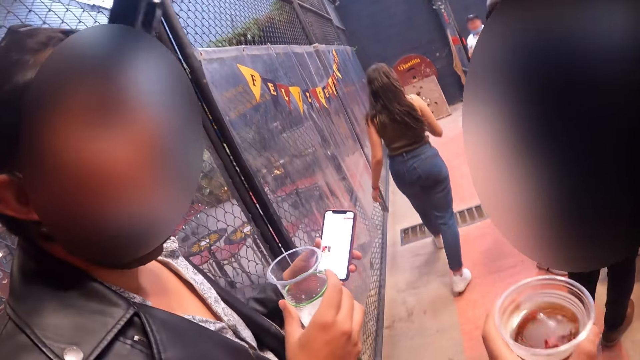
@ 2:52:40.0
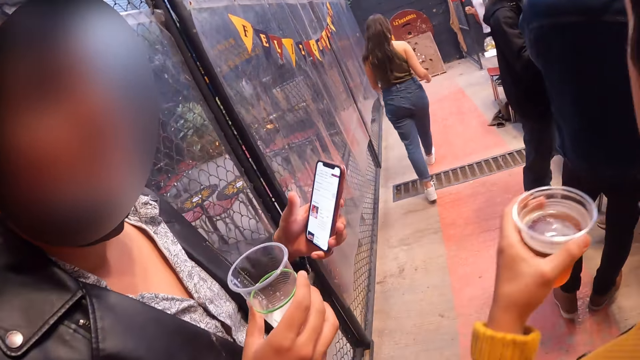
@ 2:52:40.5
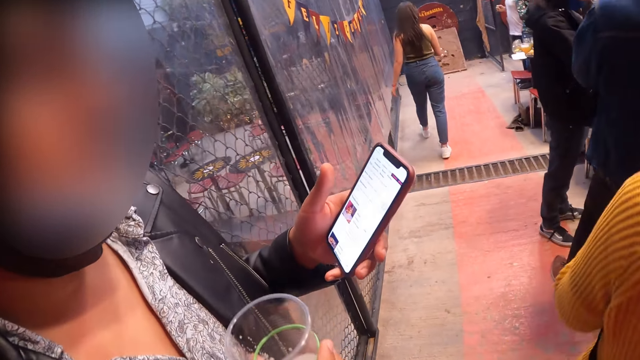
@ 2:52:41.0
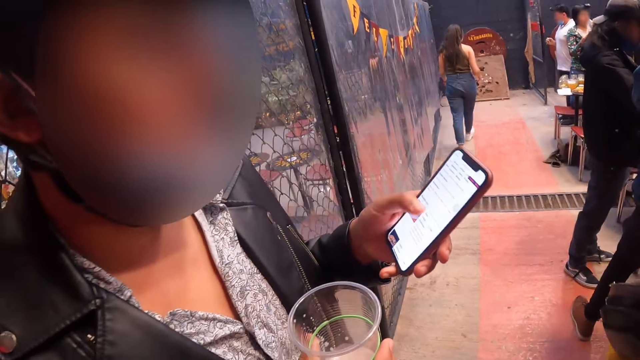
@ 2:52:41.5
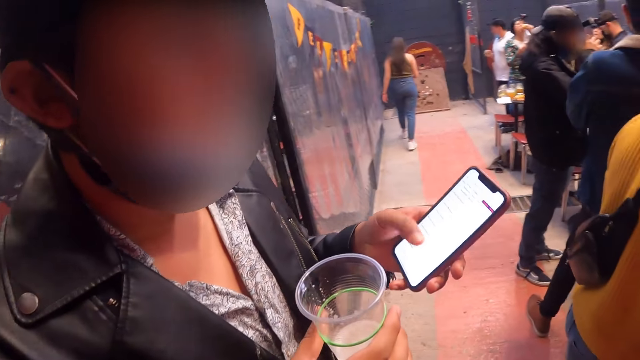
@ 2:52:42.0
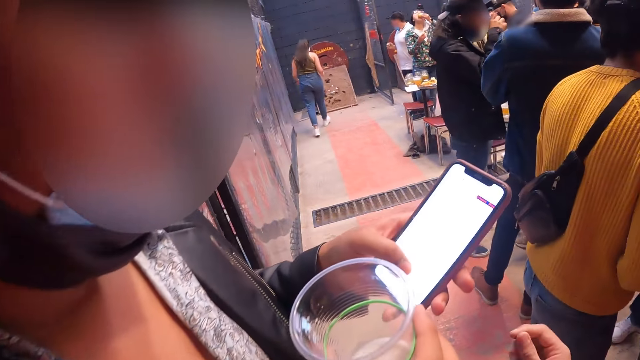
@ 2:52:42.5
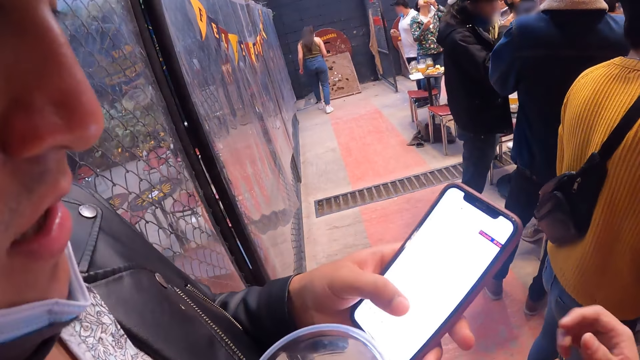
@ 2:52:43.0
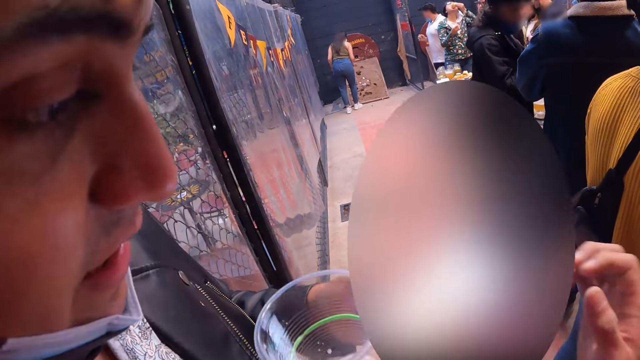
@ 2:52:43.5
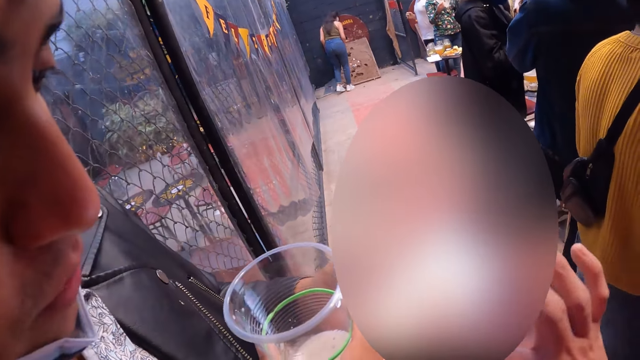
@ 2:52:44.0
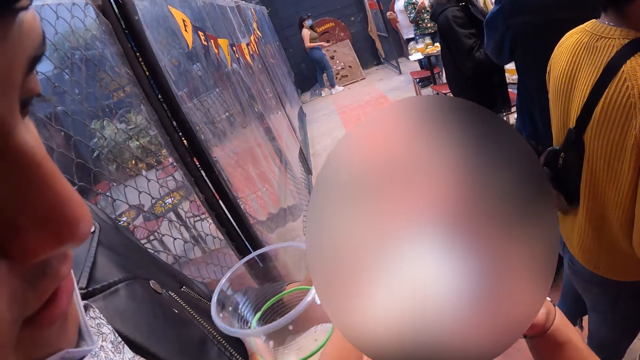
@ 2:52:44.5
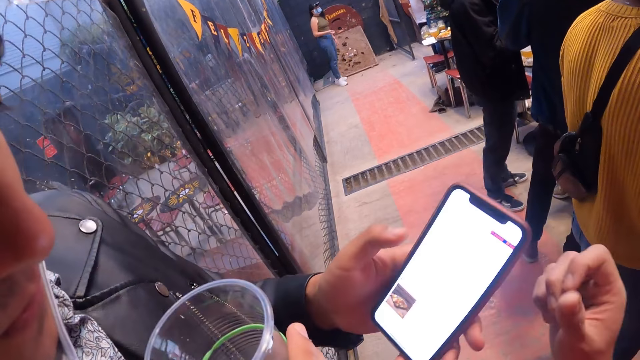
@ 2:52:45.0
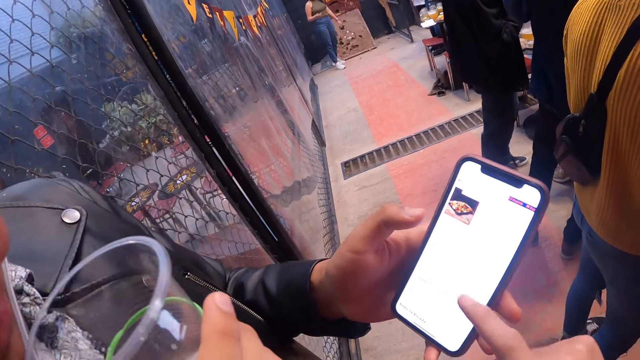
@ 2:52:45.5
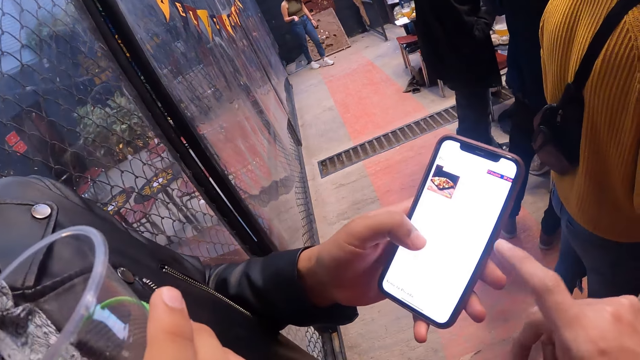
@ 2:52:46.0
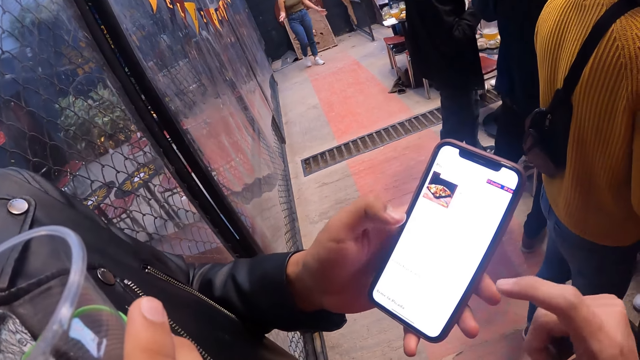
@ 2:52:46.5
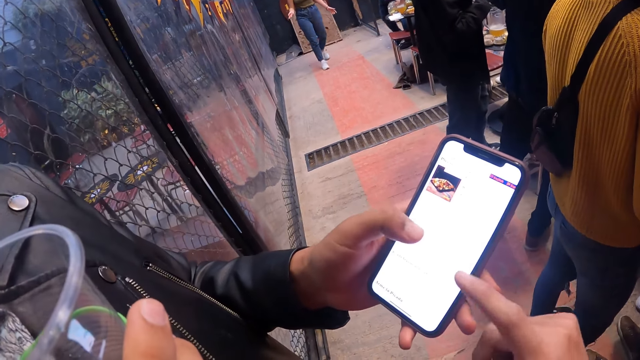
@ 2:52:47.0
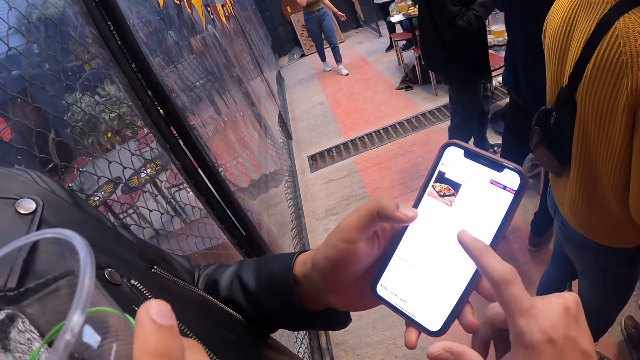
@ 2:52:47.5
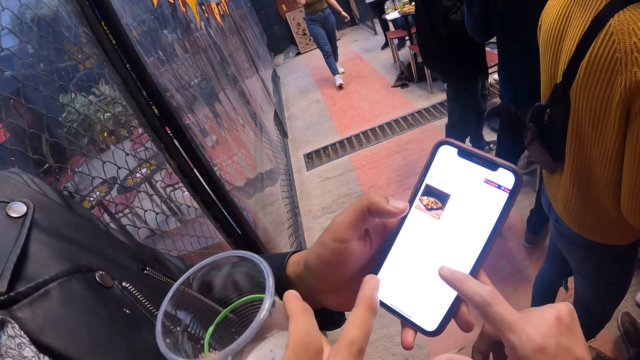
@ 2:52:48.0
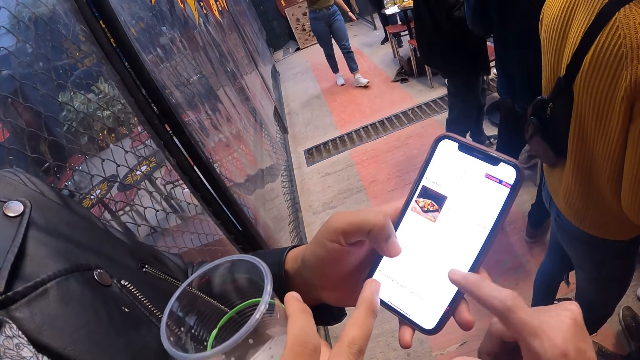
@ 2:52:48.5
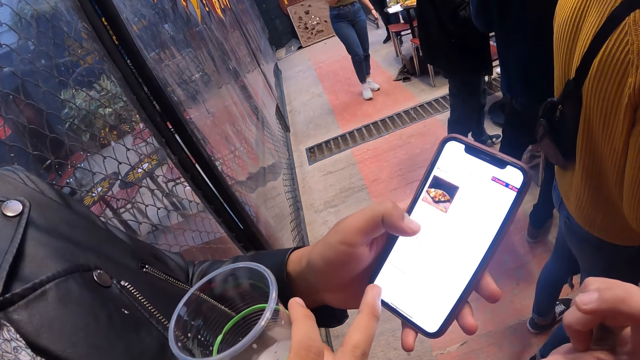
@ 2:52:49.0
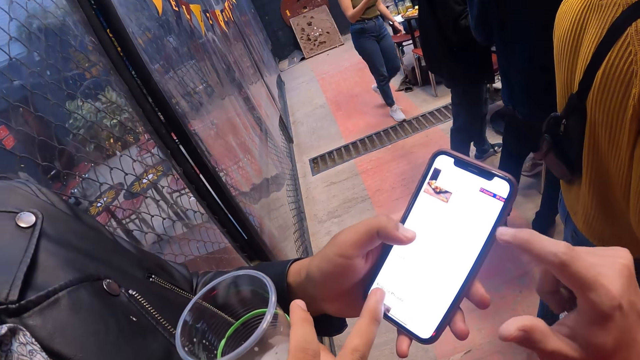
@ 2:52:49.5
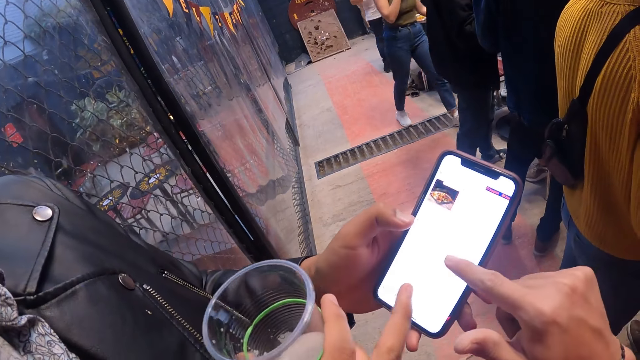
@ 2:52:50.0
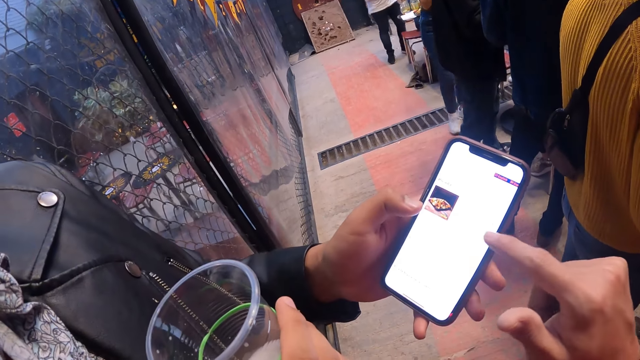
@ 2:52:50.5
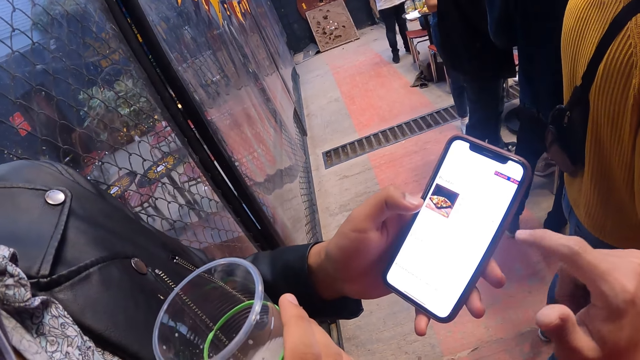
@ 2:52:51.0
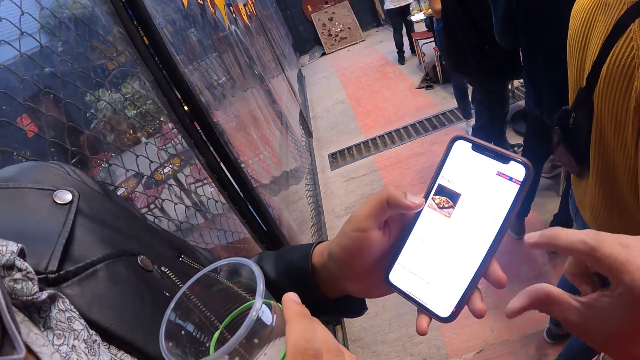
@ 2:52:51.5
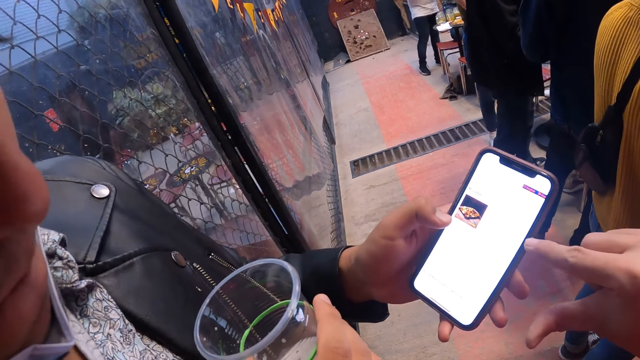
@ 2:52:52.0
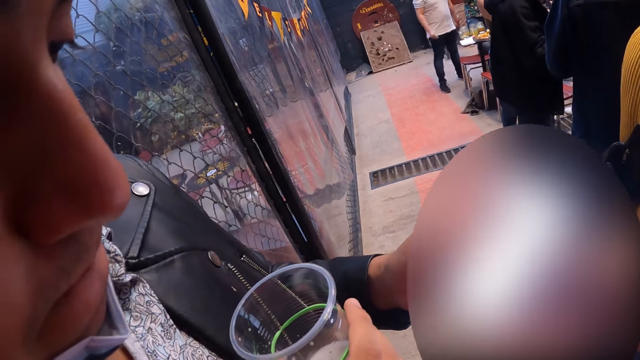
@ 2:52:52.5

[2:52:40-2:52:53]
The camera wearer operates the mobile phone with his right hand. A man interacts with the camera wearer. The man shows the phone to the camera wearer. The camera wearer points on the phone. He scrolls the phone.

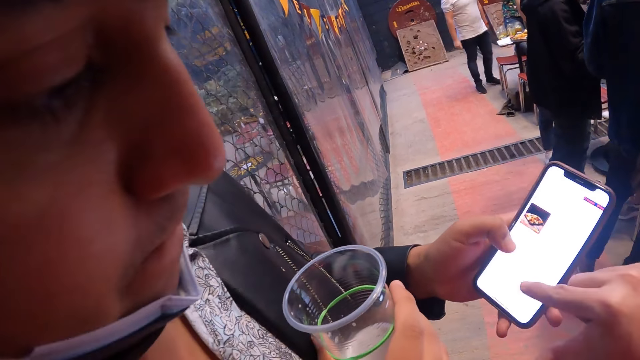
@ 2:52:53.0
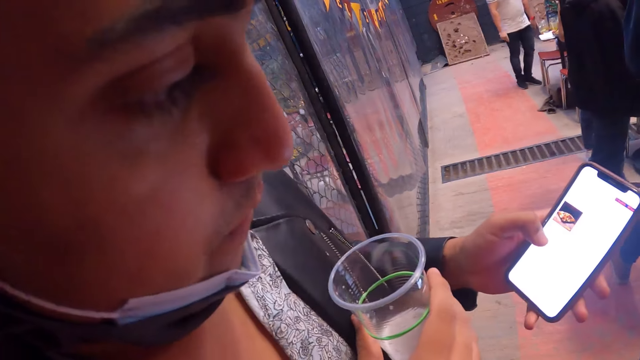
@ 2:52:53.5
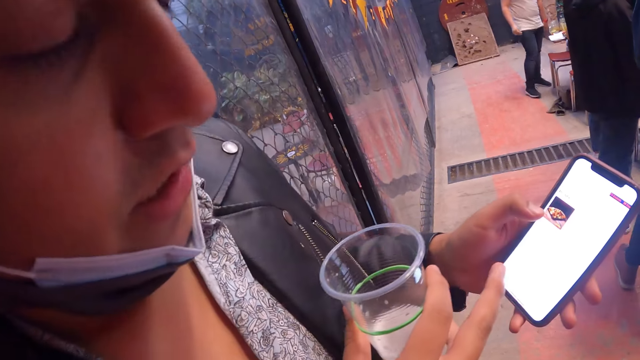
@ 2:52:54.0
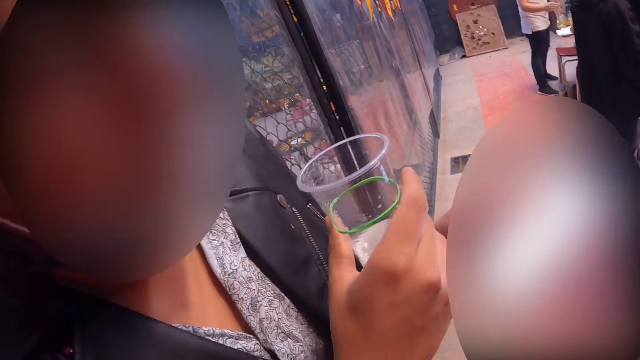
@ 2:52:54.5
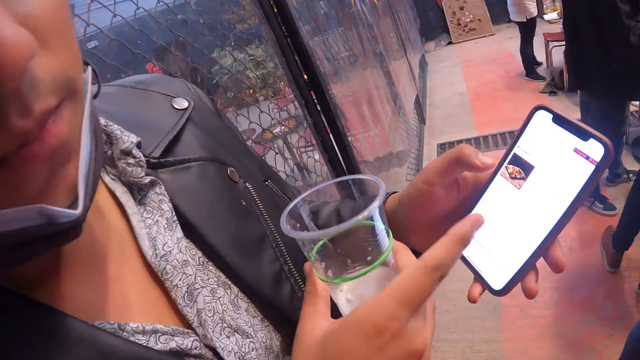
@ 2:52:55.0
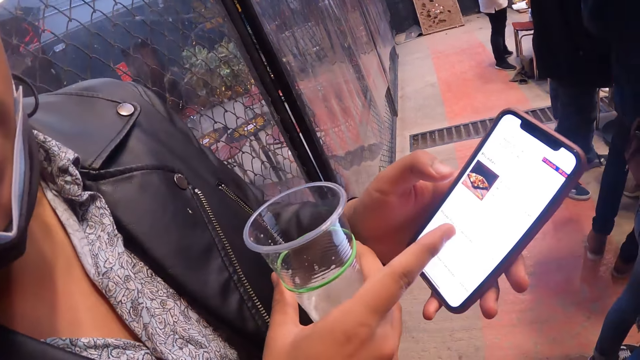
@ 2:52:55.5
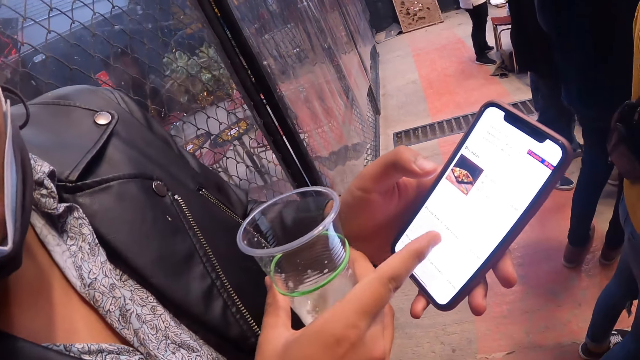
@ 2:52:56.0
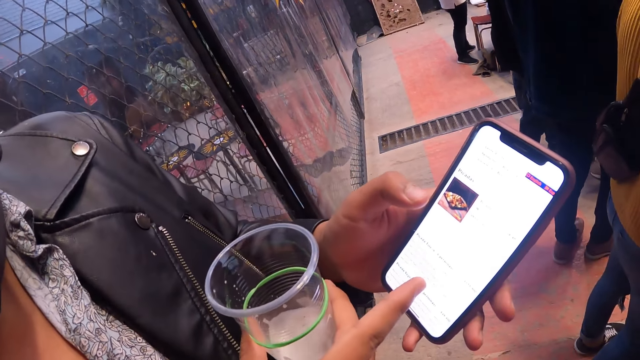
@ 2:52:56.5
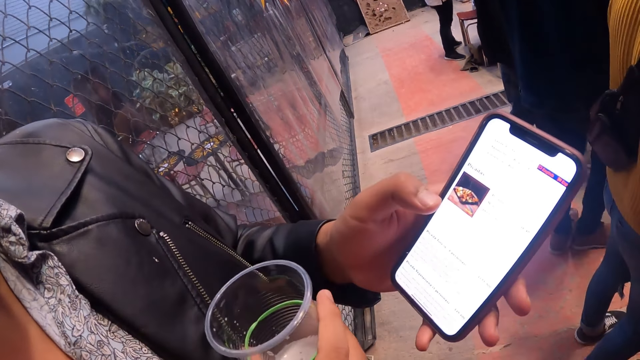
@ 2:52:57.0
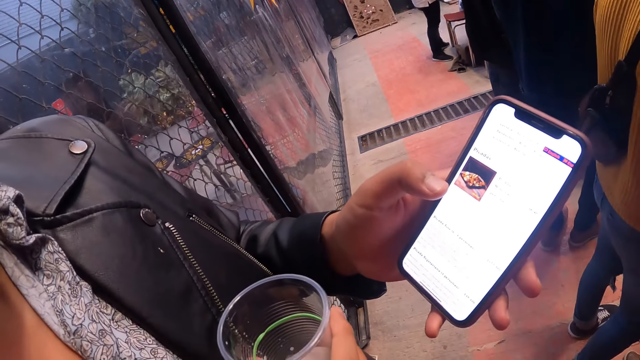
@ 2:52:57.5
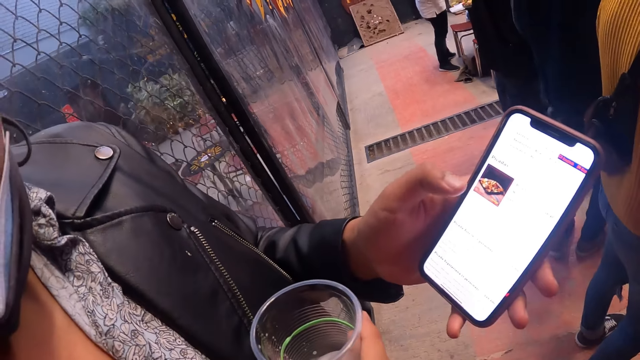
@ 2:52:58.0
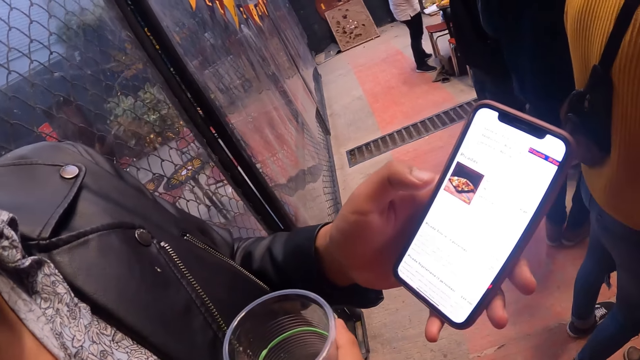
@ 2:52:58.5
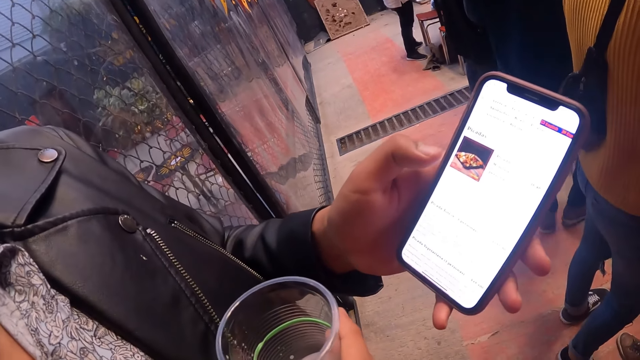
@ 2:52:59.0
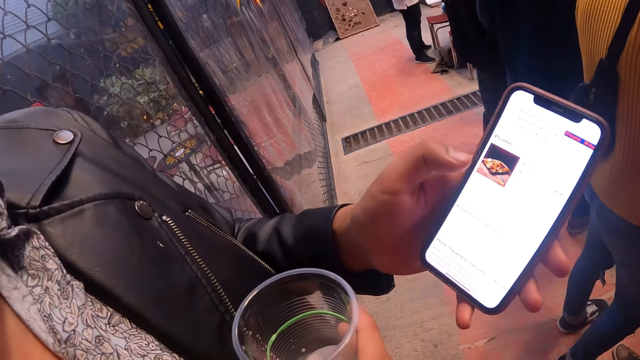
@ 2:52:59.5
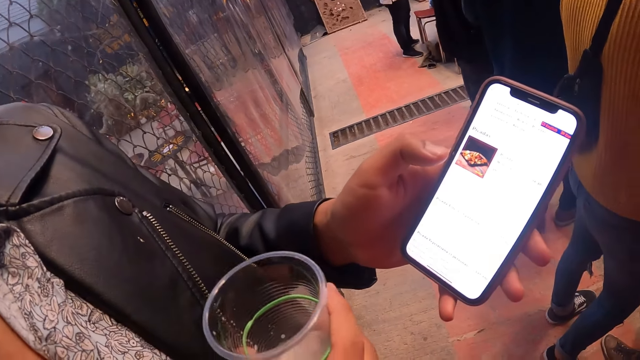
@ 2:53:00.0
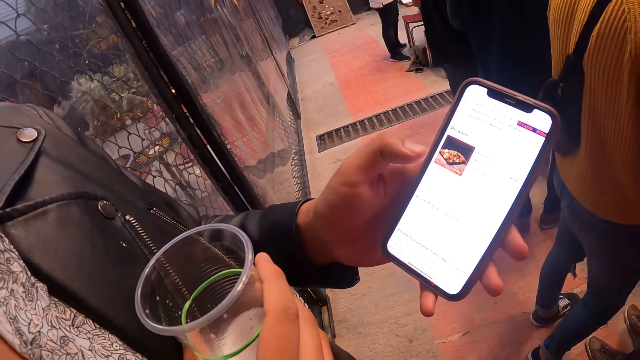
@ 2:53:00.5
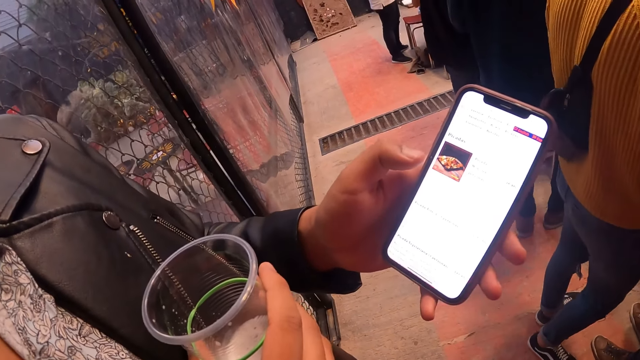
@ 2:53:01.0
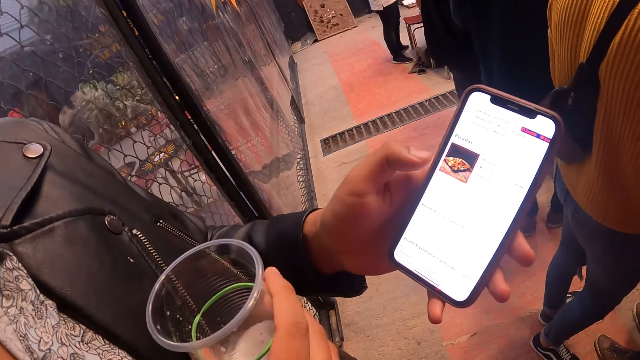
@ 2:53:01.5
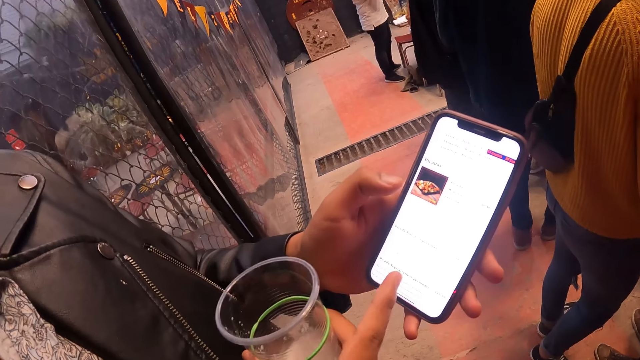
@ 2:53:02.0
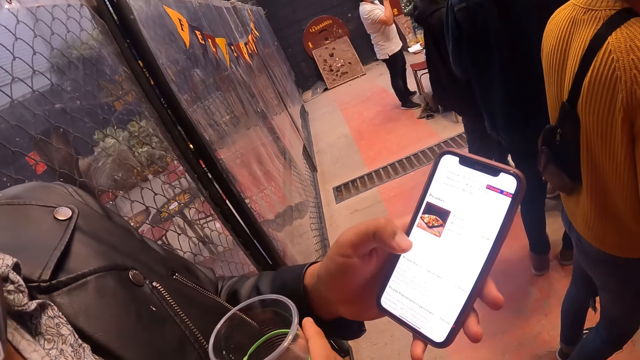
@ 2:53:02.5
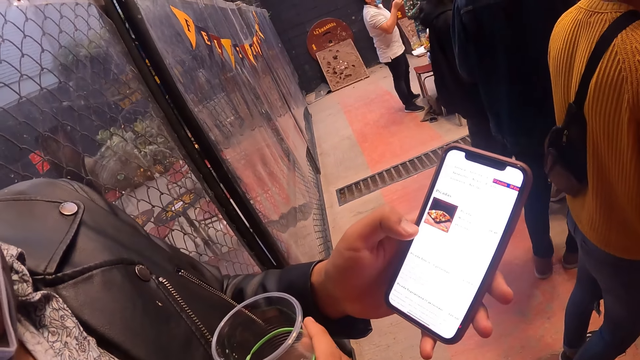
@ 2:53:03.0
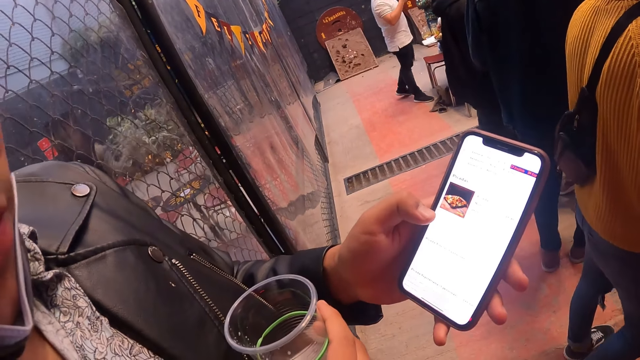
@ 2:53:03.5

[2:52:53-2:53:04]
The camera wearer dialogues with a man.
